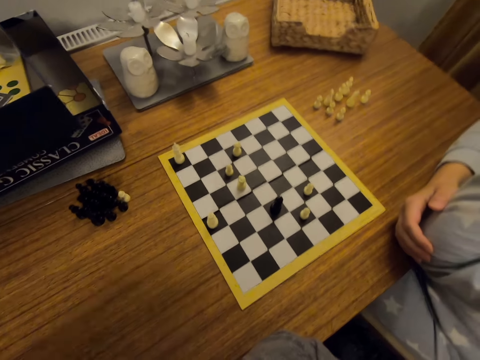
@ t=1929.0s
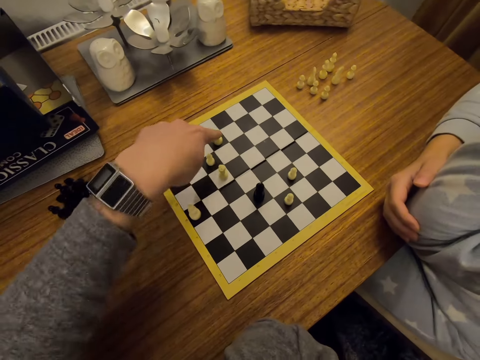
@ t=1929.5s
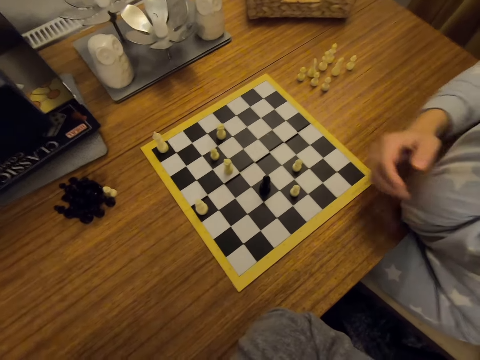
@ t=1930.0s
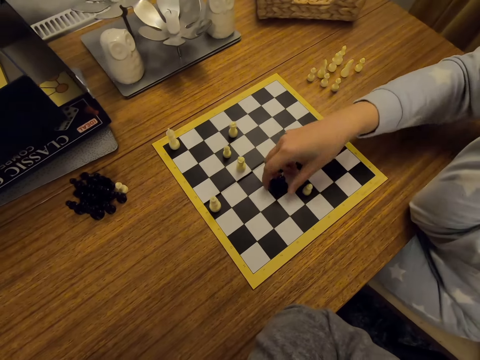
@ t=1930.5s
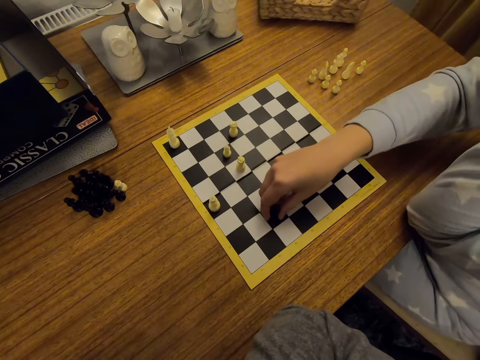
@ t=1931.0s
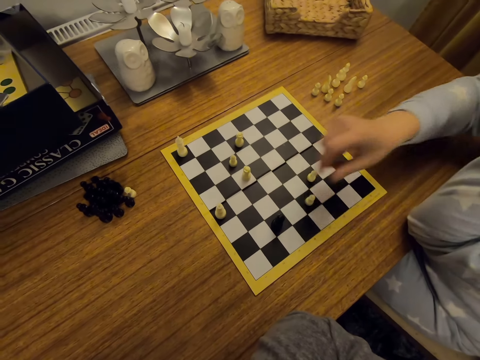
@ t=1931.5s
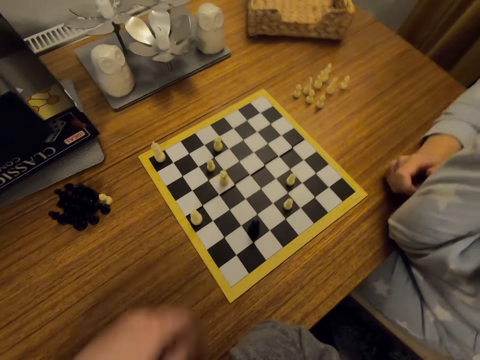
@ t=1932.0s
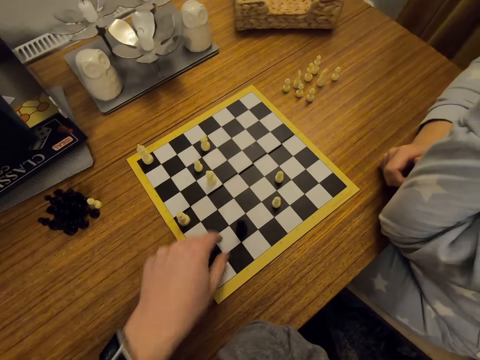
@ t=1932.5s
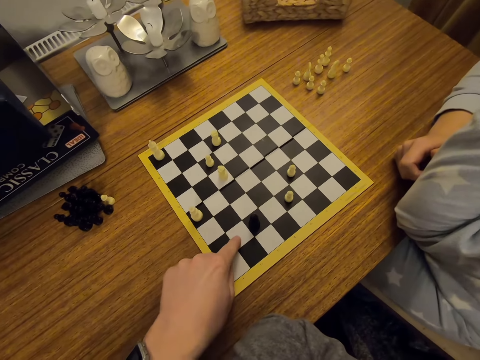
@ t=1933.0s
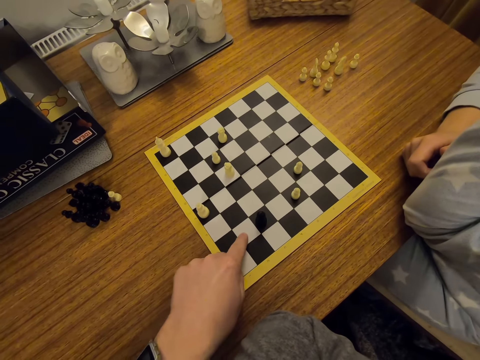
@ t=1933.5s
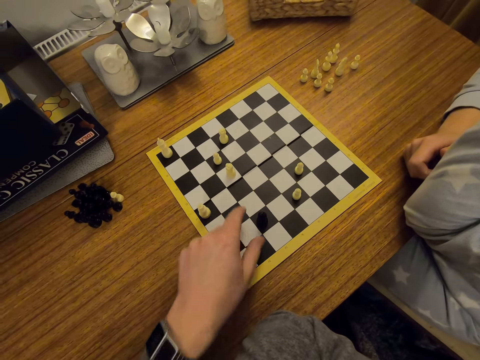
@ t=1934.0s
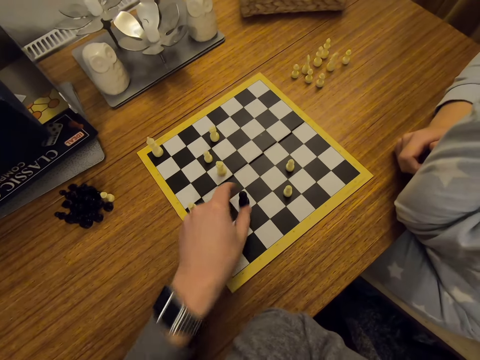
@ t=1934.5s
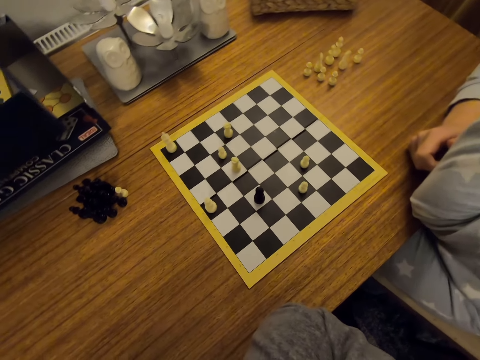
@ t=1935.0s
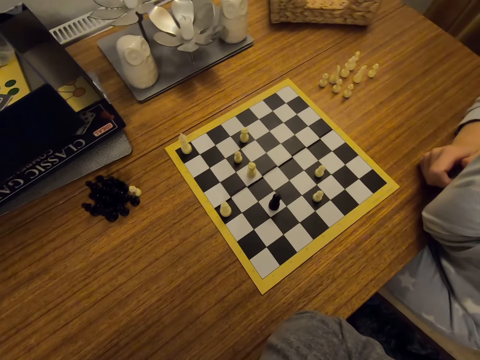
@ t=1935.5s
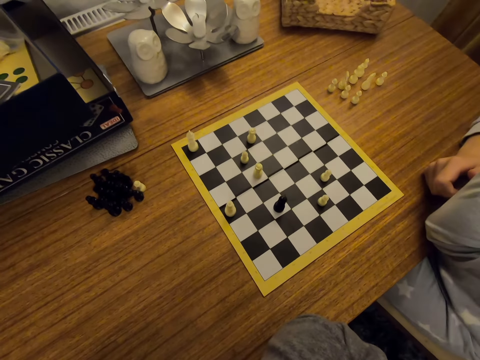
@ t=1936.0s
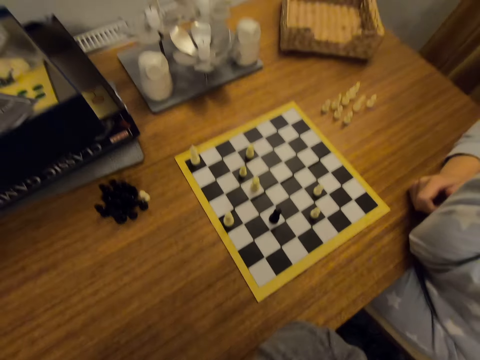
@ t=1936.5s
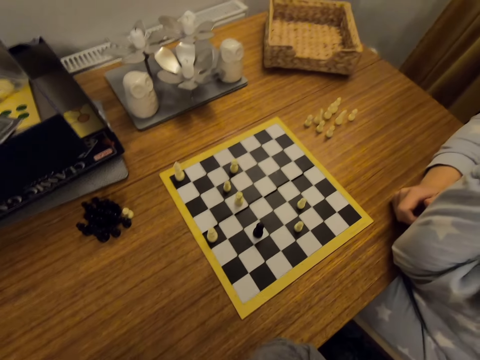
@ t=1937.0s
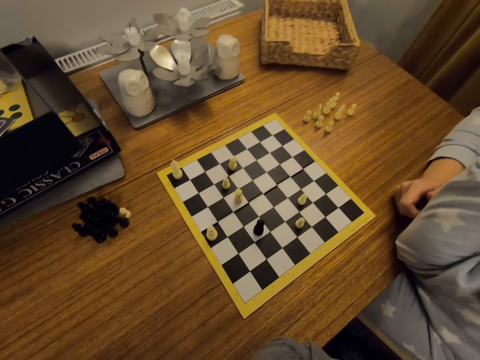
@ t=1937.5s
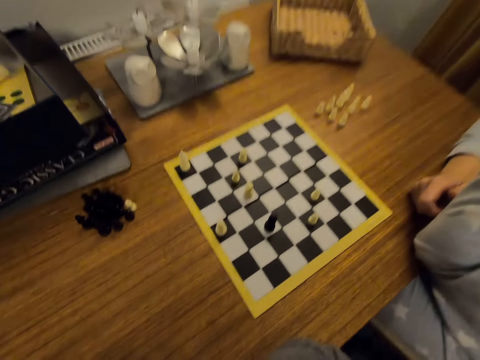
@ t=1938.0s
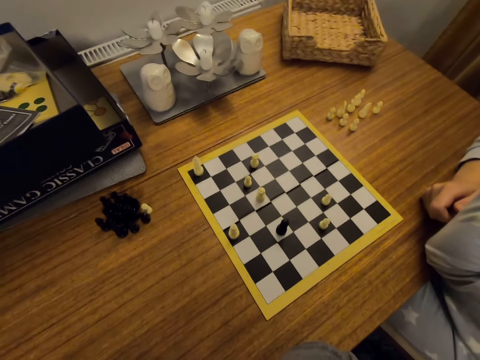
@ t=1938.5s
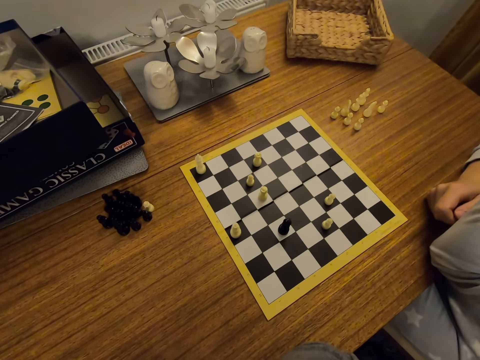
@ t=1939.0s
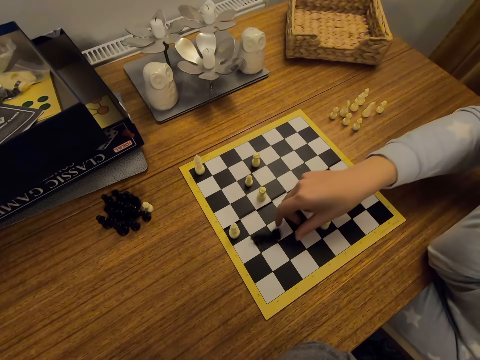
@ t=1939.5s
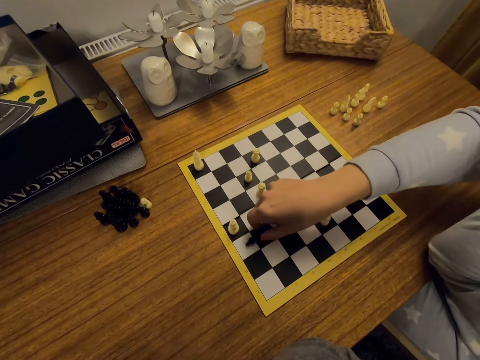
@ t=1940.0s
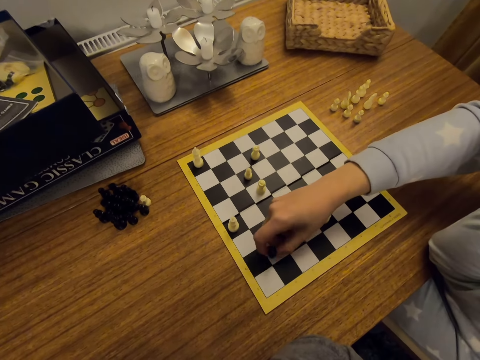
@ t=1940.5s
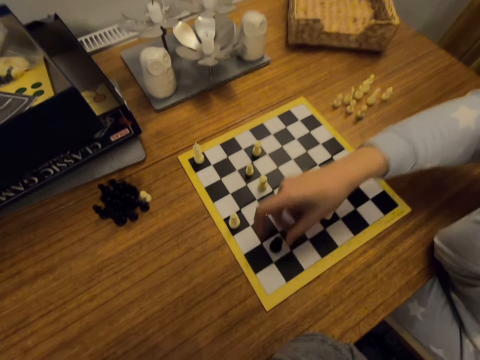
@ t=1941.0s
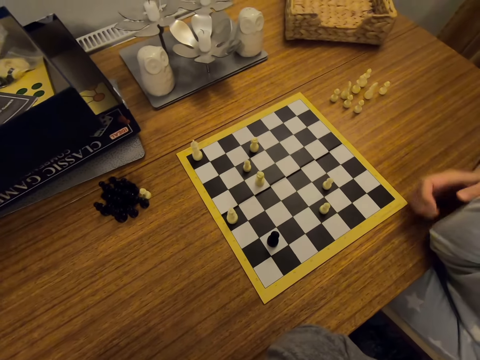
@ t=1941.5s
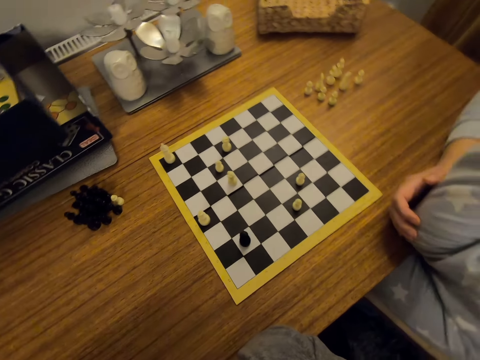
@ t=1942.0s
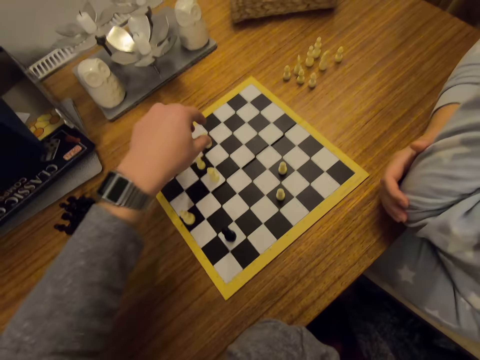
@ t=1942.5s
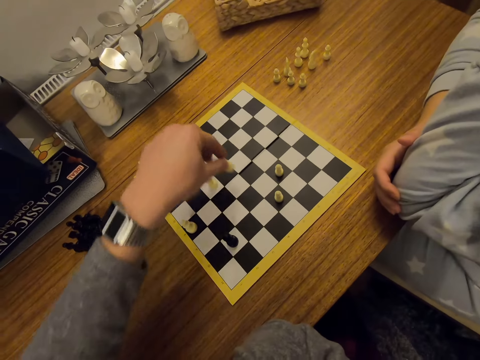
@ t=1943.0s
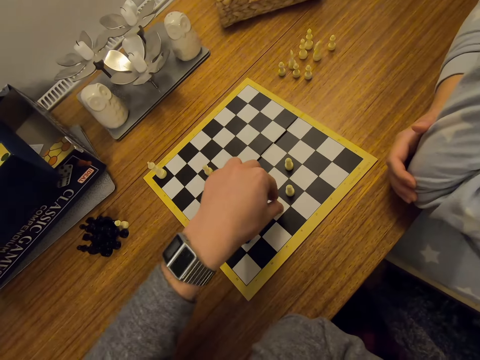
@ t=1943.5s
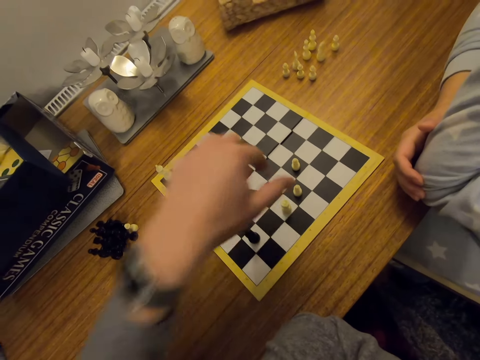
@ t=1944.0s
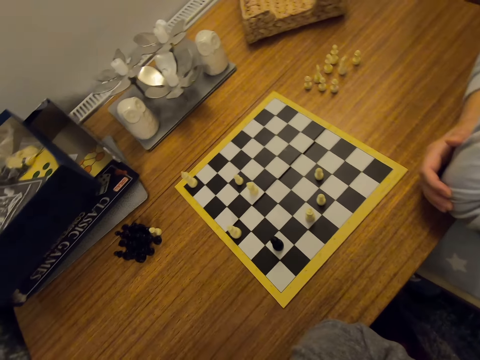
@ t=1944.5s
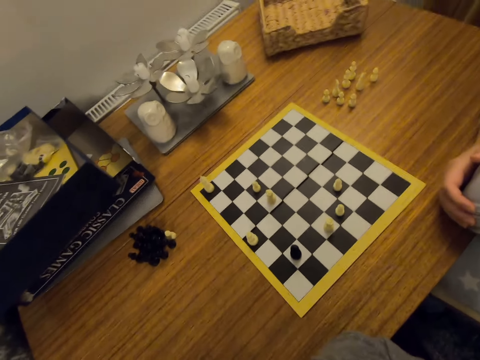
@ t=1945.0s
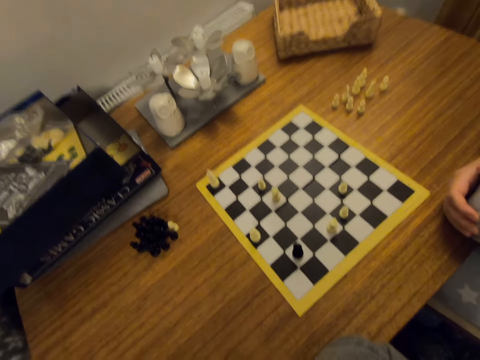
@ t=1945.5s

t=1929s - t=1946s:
The camera wearer points at a chess piece on the board. A person moves a chess piece on the board. The camera wearer points on the board, moves a chess piece on the board, and looks around. The person moves a chess piece on the board and folds hands. The camera wearer moves a chess piece on the board.

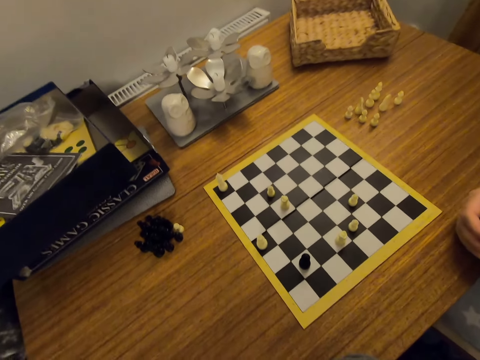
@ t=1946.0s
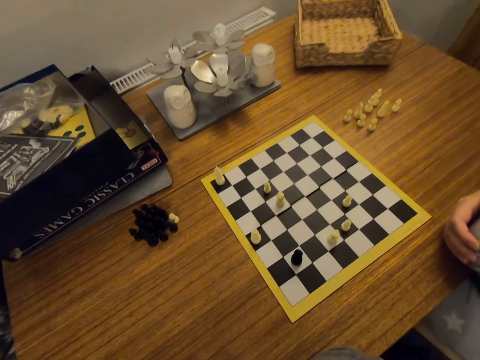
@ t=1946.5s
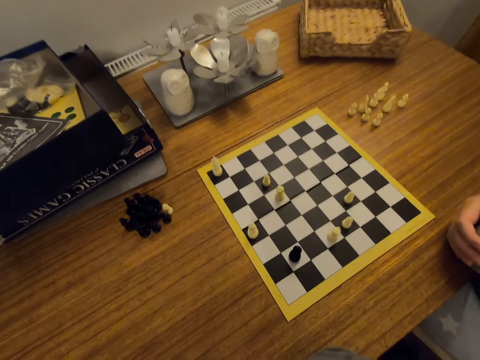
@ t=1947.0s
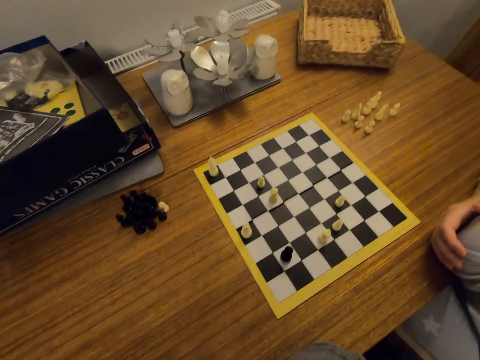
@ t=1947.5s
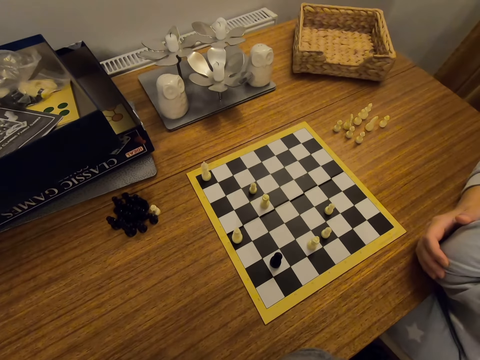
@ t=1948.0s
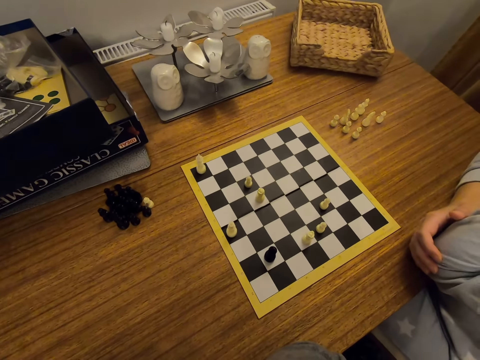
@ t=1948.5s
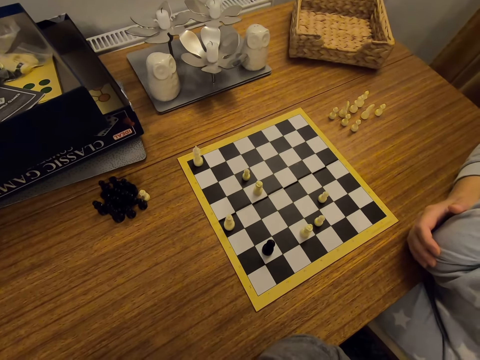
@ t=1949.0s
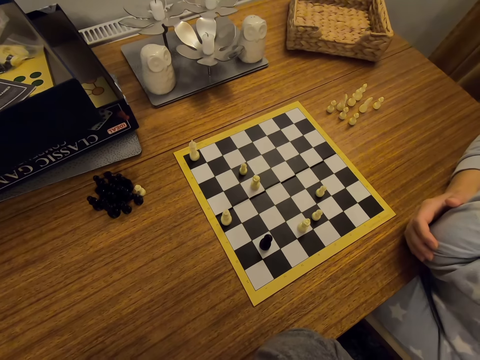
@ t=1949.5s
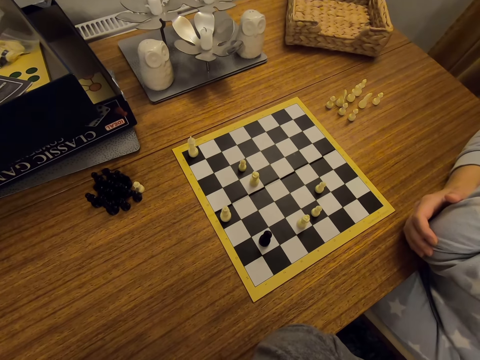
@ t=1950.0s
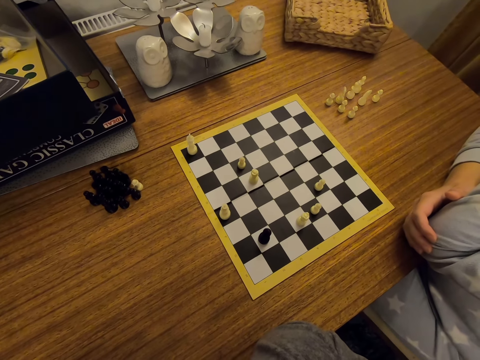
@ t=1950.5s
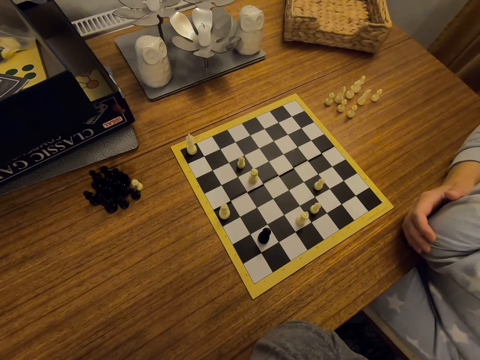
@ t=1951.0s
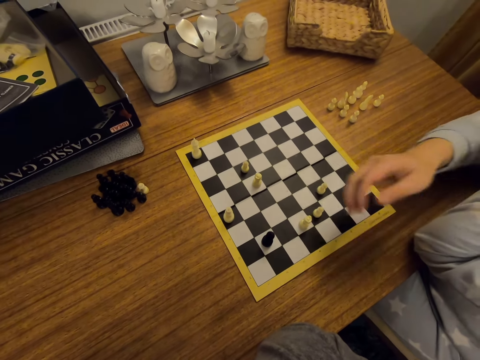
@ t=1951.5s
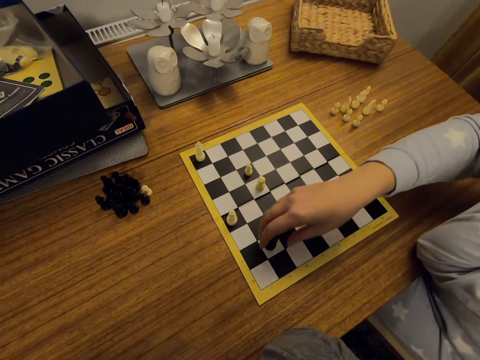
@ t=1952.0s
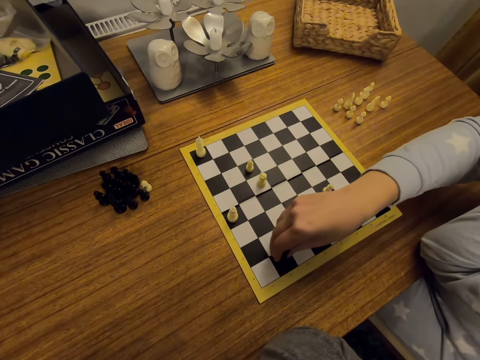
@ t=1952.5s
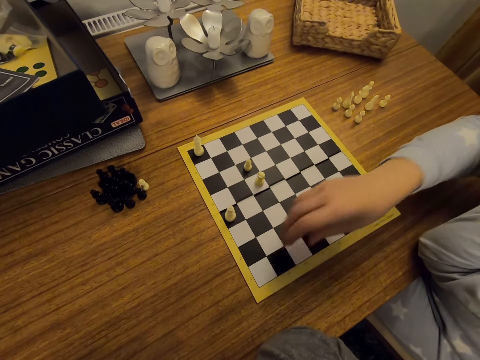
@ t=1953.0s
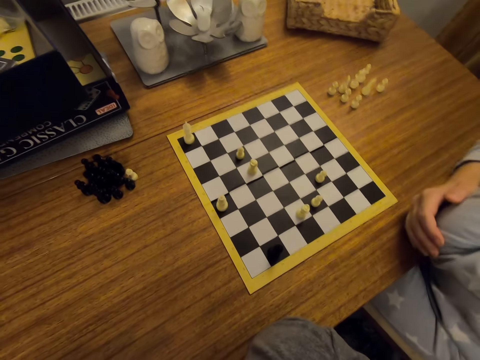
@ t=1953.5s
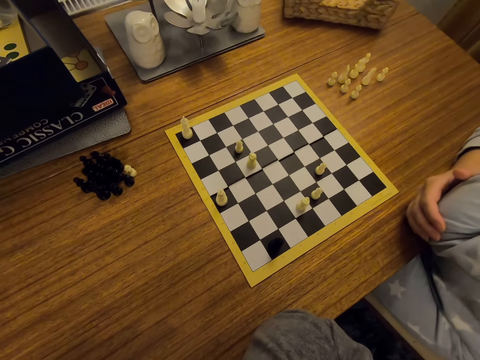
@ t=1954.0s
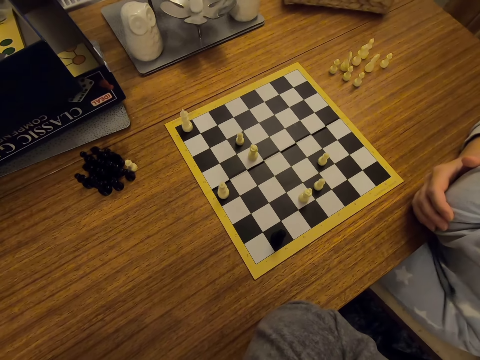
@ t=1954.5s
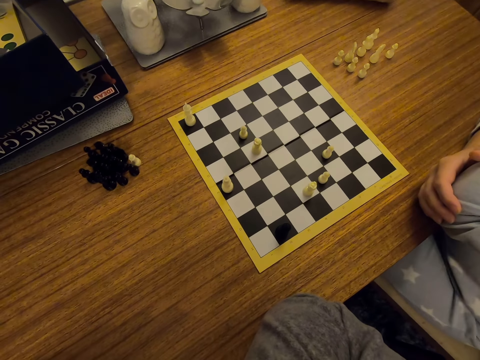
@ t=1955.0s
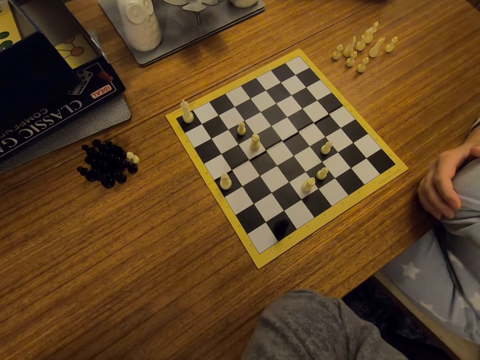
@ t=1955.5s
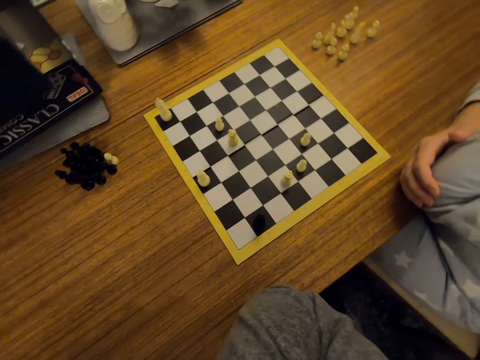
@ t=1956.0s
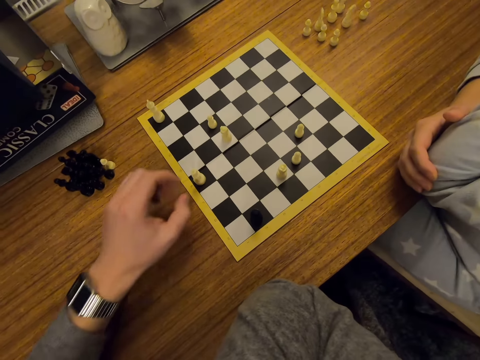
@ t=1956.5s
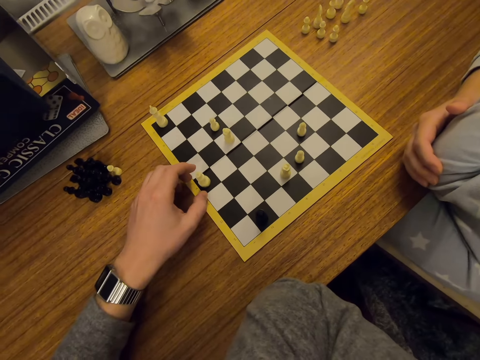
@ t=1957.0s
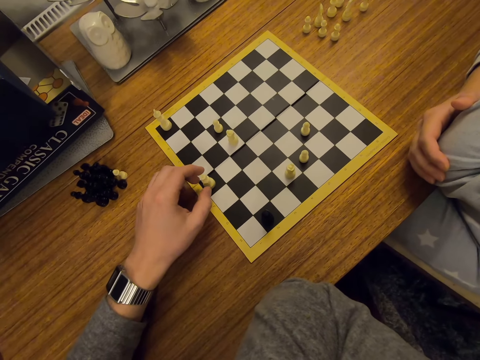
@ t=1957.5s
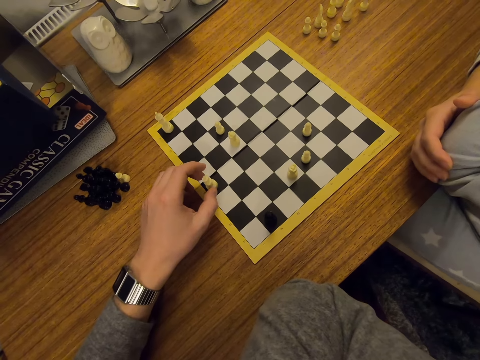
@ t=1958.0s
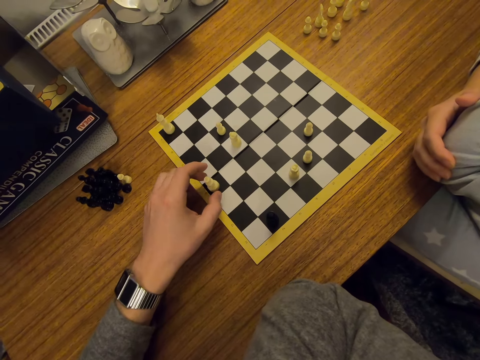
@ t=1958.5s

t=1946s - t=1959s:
The camera wearer looks around. A person moves a chess piece on a board and puts a hand on a table. The camera wearer touches a chess piece on the board.
